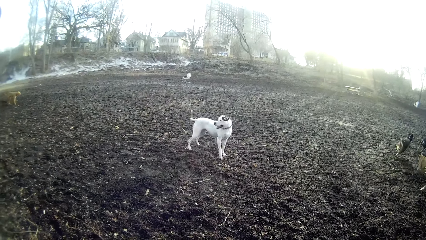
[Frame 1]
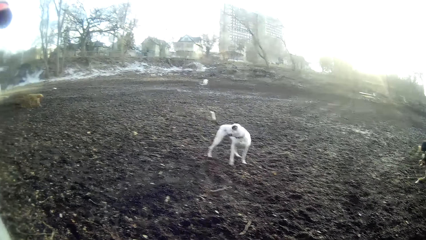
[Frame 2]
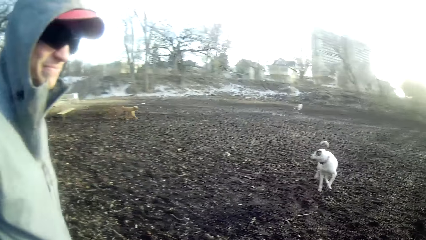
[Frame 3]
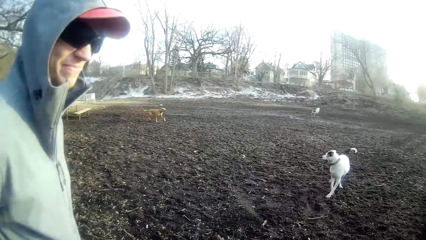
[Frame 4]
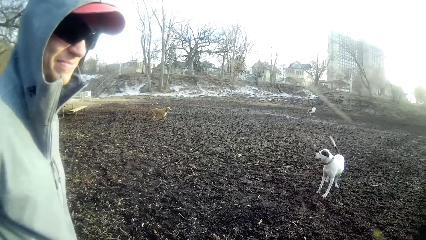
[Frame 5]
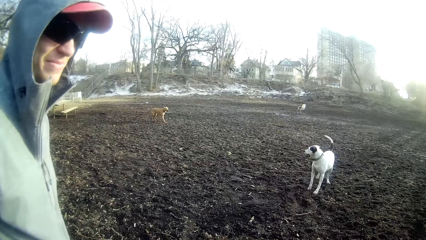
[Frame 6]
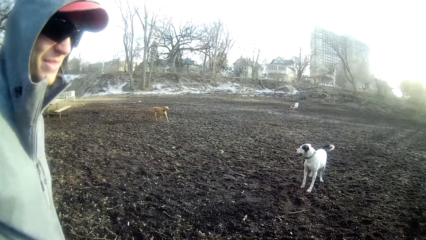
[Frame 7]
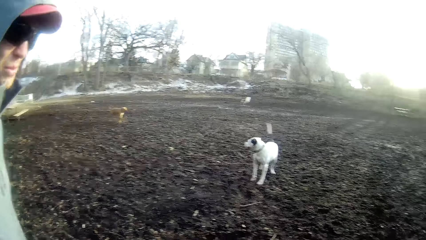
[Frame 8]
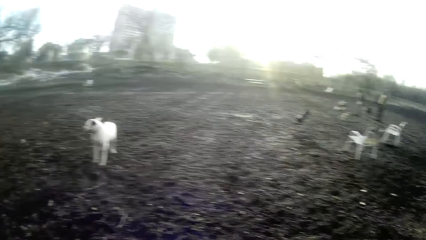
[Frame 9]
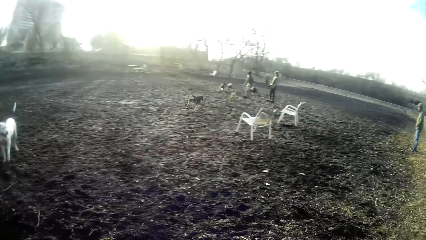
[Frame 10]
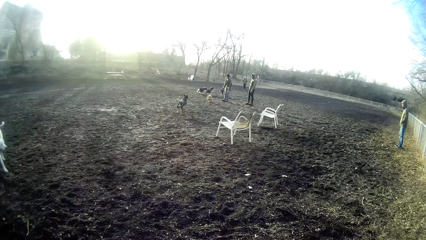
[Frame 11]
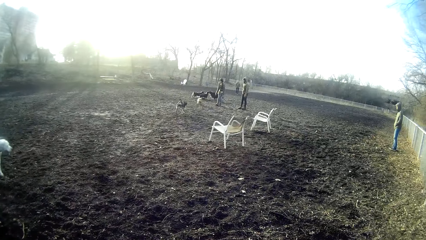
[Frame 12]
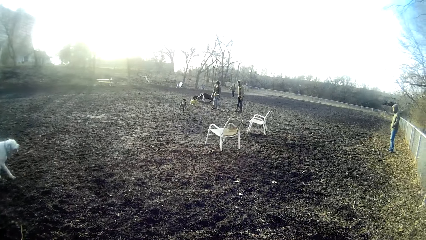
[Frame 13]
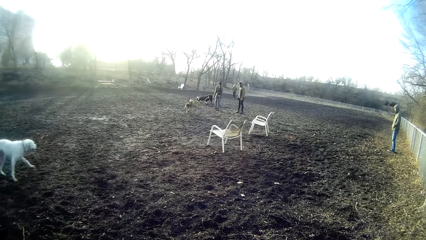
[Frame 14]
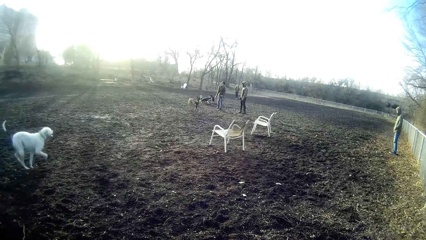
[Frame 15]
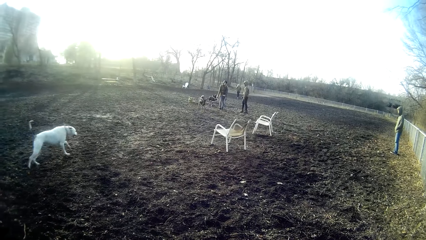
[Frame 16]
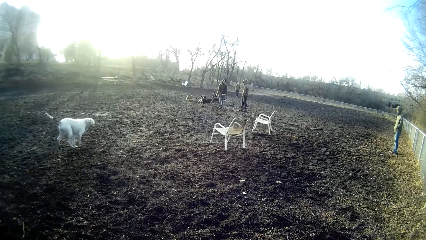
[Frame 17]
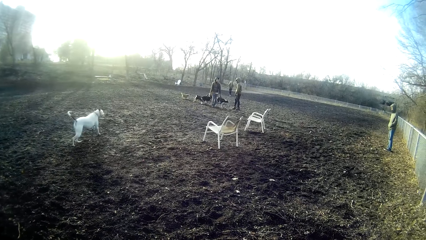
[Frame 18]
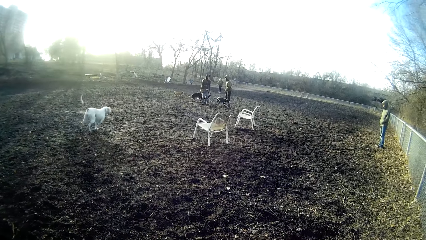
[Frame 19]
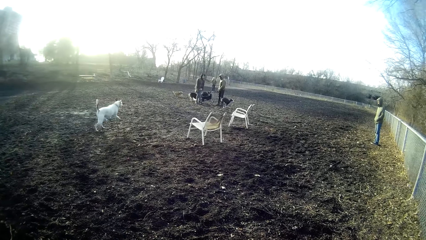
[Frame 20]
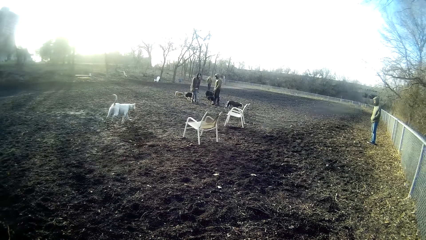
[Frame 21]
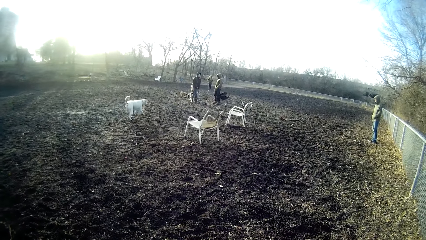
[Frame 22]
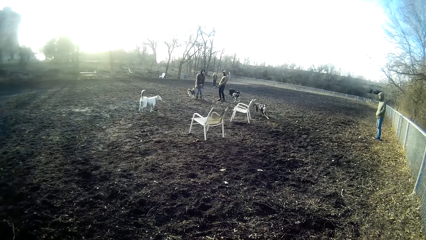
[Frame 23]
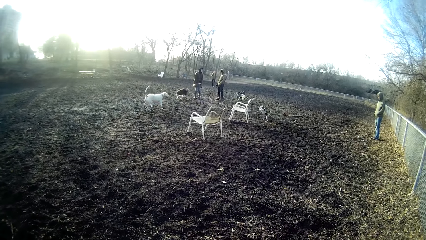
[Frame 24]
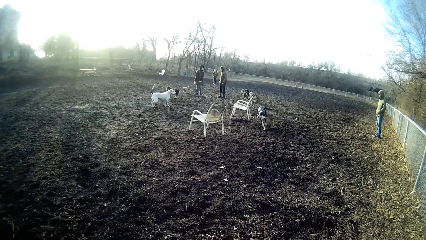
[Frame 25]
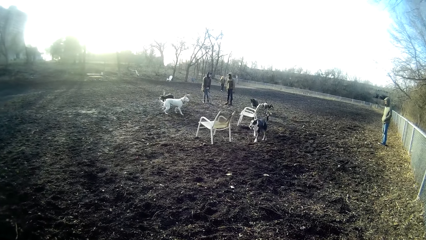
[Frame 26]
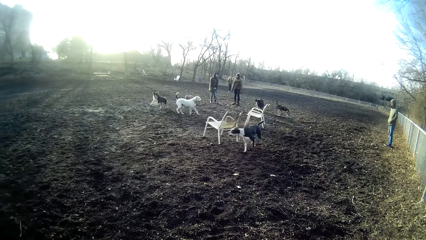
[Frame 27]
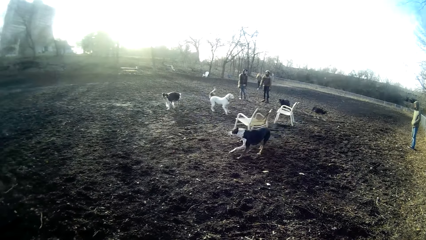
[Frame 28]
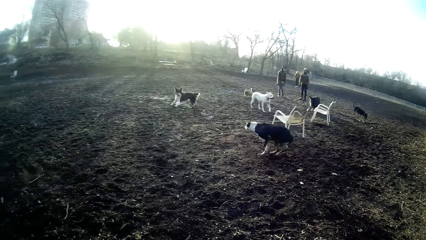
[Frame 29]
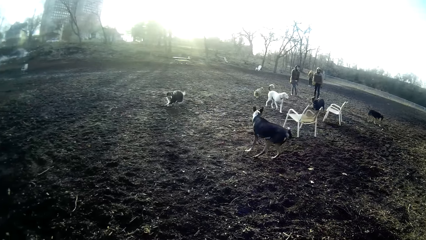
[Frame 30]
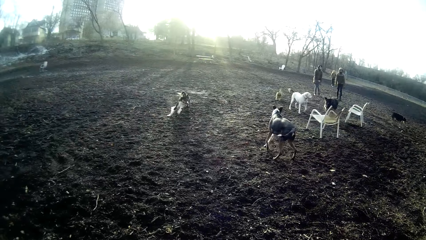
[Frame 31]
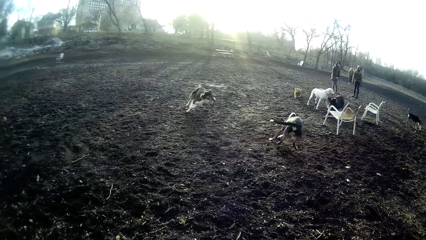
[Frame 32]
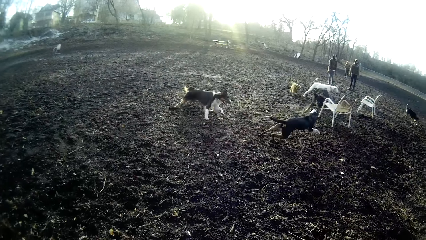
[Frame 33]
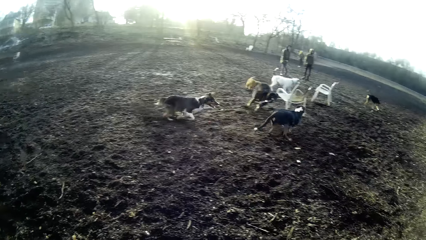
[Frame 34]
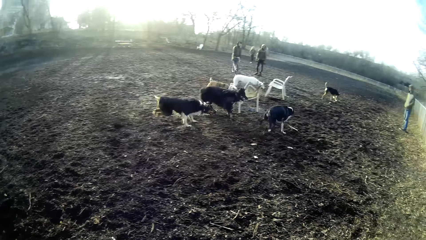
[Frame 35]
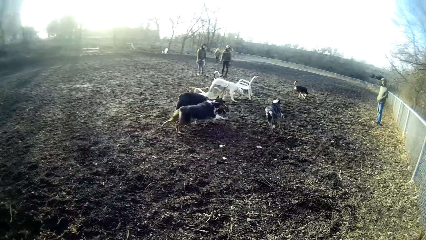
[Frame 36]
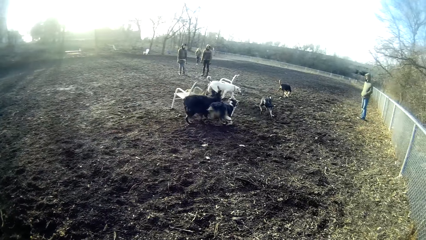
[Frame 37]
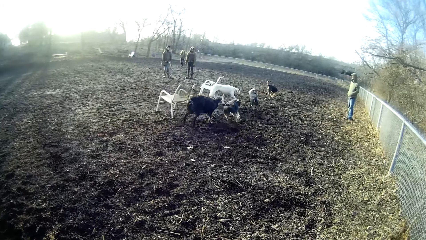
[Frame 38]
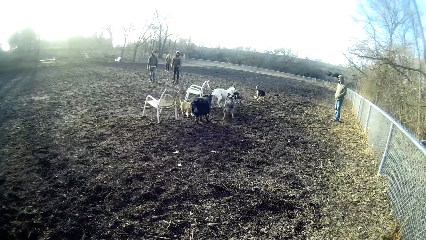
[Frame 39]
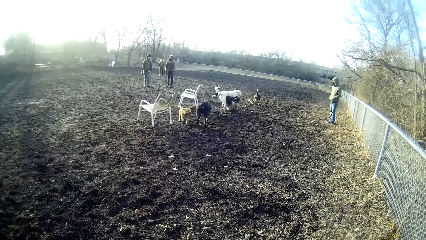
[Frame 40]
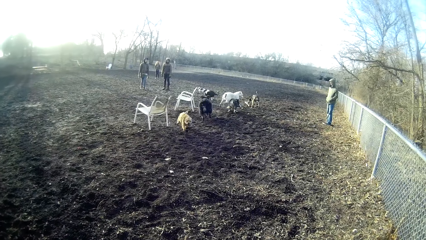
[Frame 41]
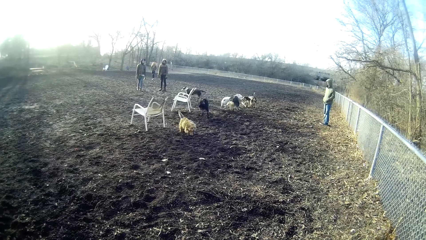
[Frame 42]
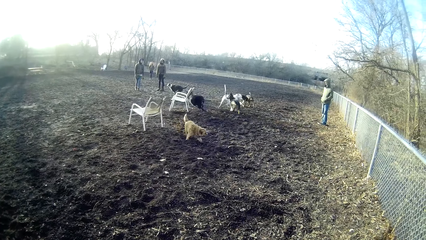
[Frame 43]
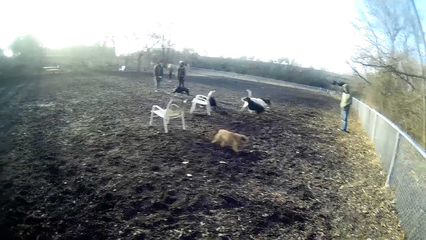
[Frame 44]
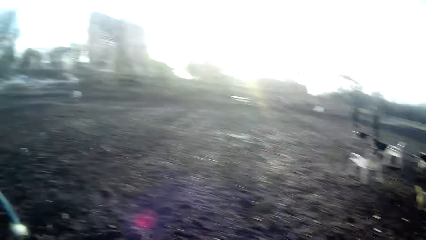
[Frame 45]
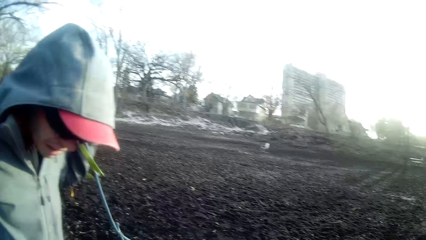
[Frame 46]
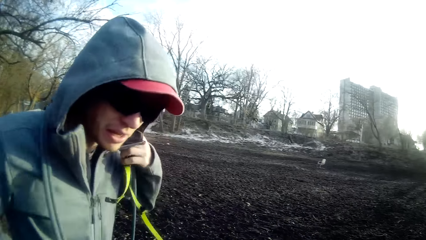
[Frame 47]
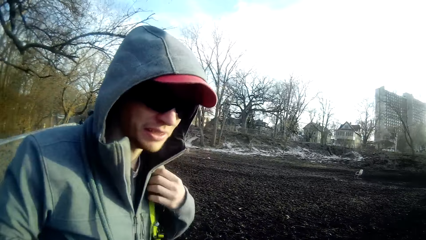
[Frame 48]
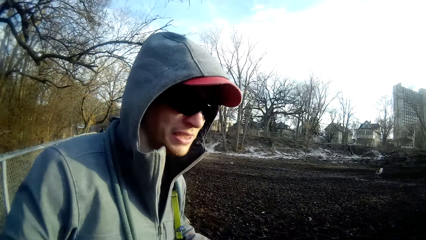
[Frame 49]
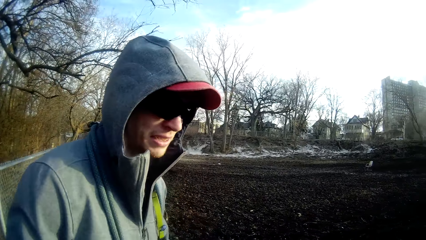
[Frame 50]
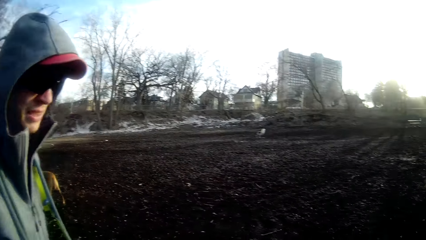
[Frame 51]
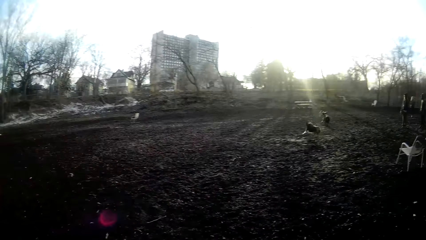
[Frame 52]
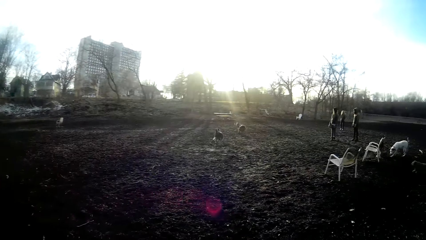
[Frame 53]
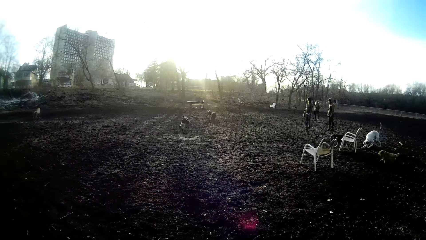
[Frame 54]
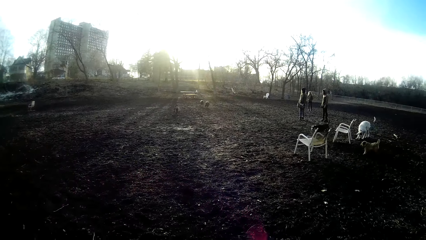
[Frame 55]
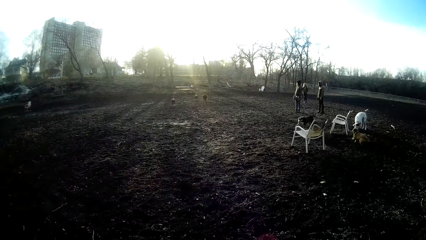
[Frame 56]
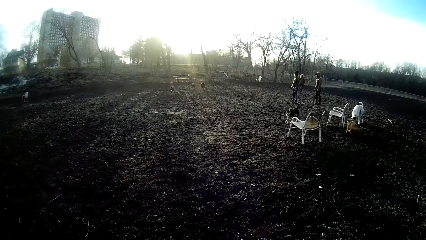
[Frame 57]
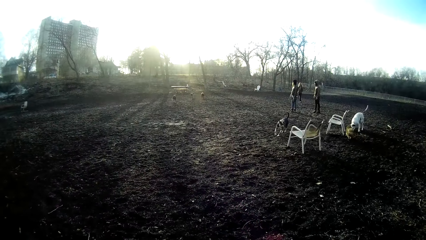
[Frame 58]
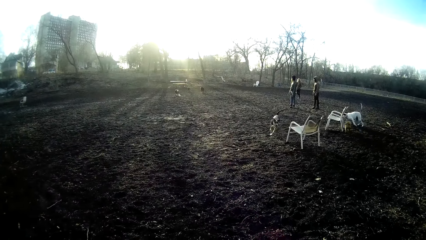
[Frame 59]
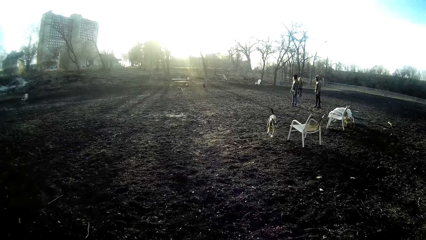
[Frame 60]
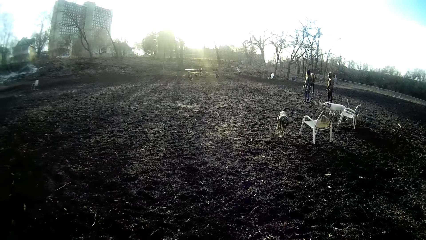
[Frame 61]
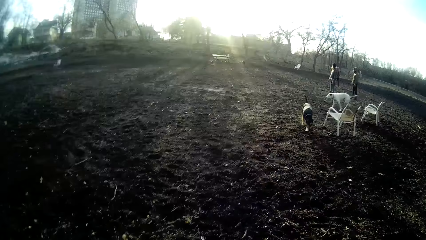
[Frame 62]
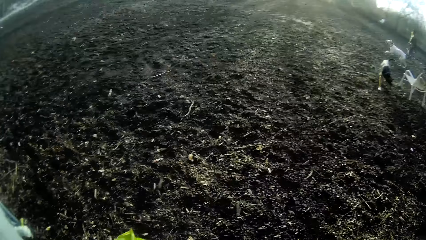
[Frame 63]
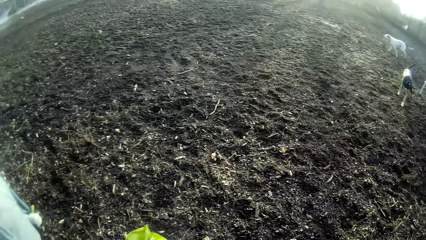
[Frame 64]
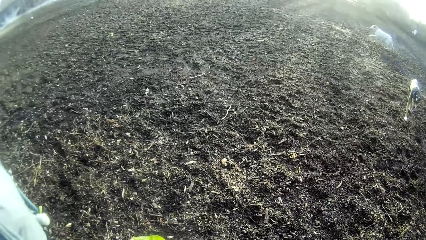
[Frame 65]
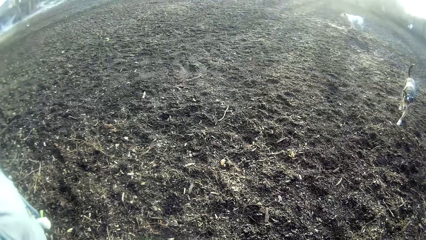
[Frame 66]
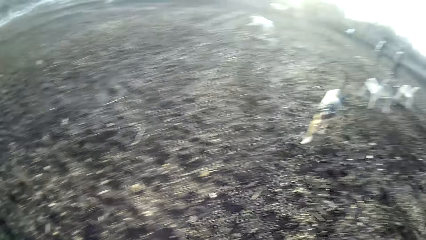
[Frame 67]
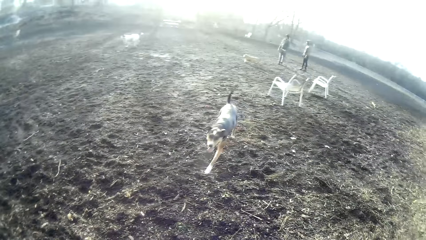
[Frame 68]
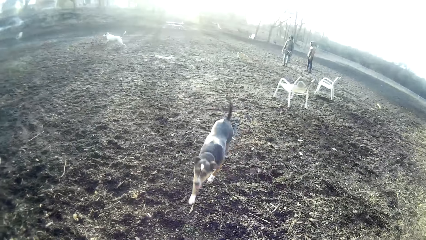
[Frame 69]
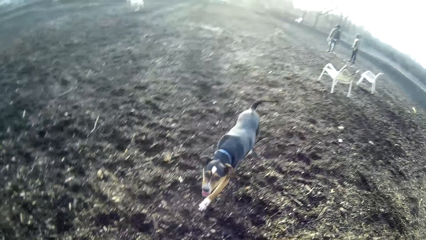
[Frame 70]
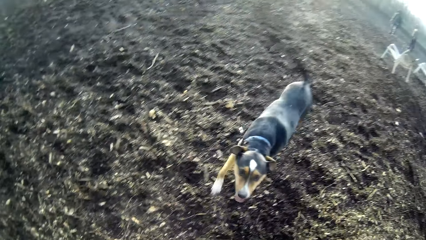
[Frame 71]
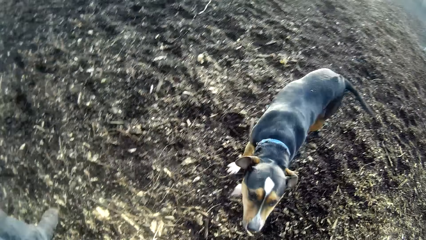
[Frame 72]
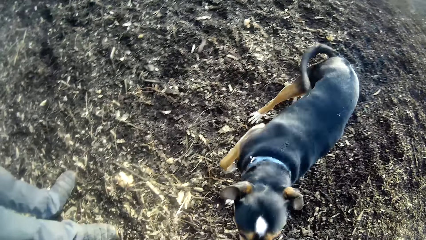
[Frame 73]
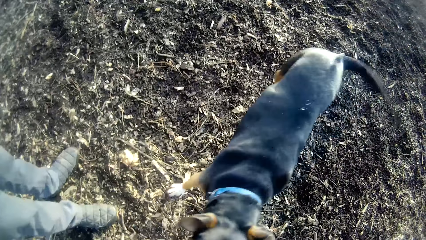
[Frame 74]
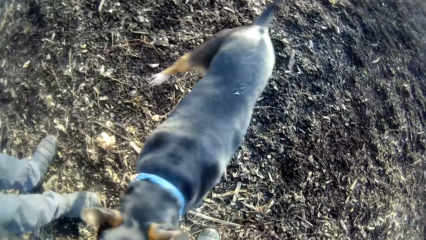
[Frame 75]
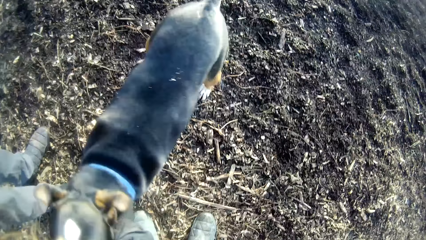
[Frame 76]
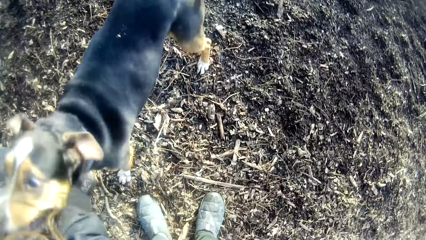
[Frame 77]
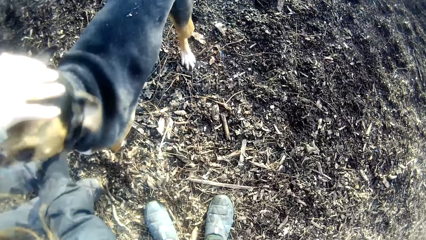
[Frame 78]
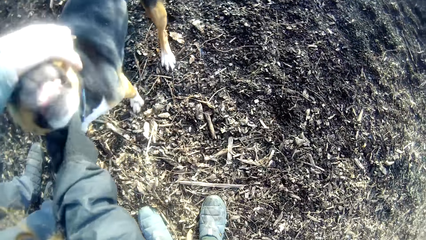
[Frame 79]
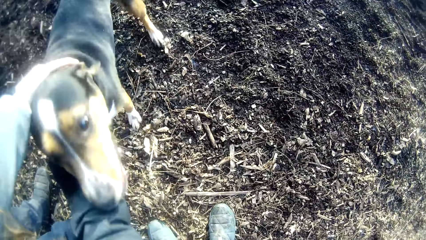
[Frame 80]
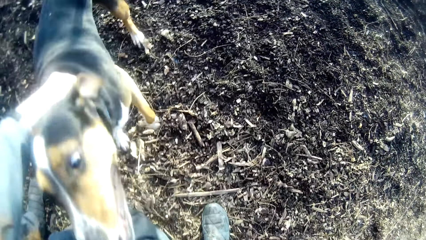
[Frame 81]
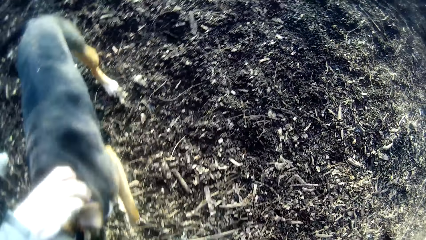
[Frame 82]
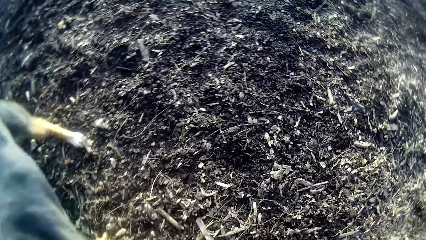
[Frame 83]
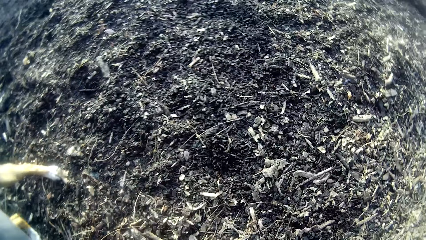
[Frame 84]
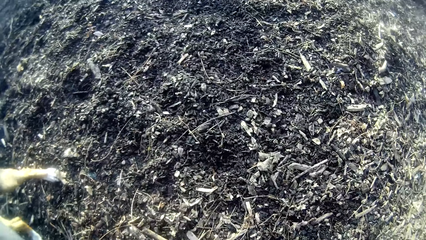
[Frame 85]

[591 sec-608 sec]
The camera wearer talks to a person. They look at the dogs. A man stands. Another man stands. A woman stands. A third man touches his shoulder with his left hand. The camera wearer talks to the person. They caress the dog with both hands.
